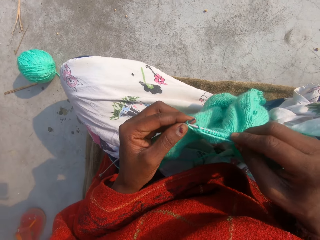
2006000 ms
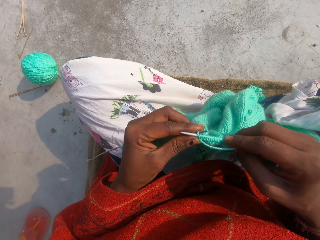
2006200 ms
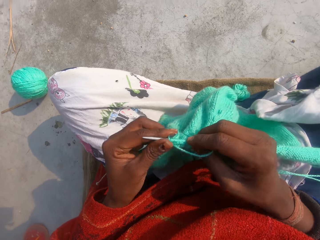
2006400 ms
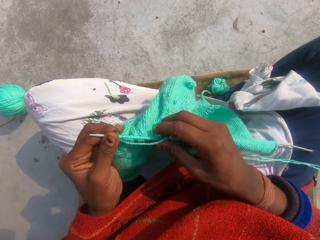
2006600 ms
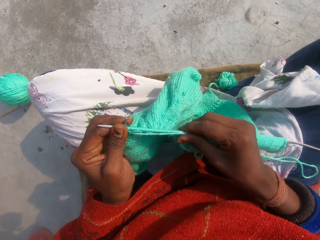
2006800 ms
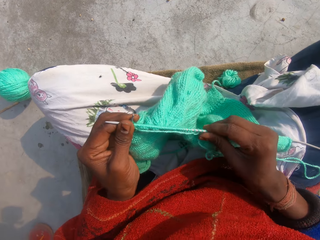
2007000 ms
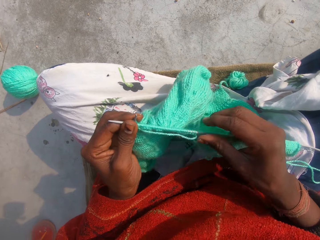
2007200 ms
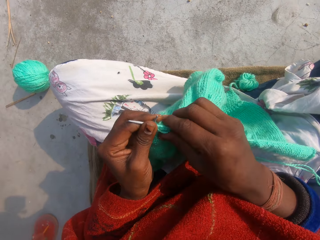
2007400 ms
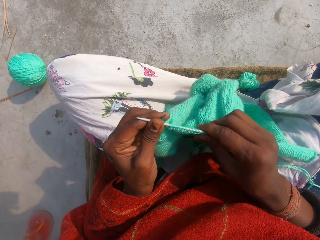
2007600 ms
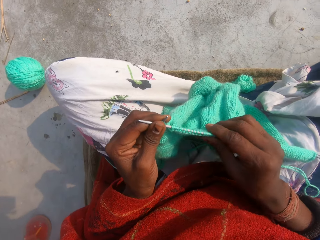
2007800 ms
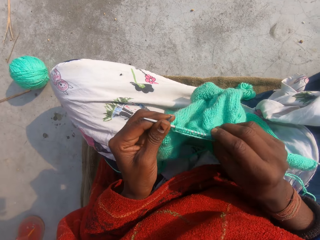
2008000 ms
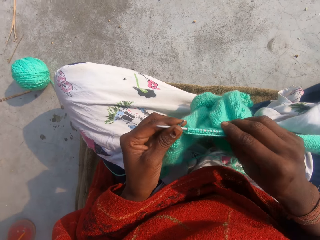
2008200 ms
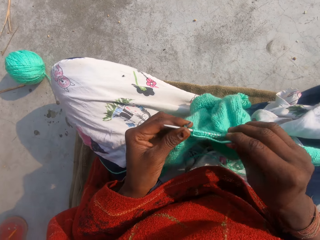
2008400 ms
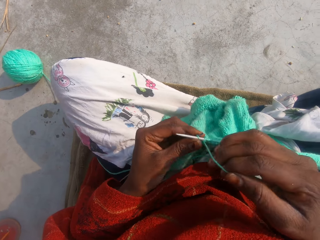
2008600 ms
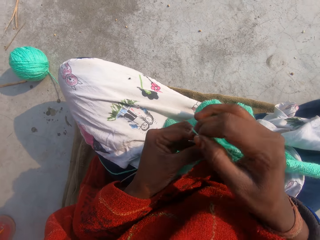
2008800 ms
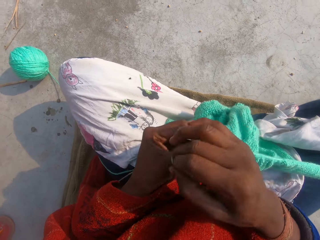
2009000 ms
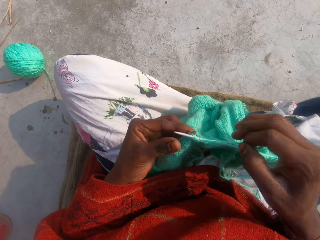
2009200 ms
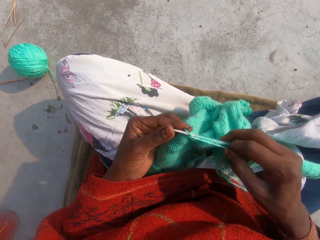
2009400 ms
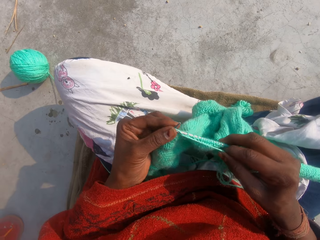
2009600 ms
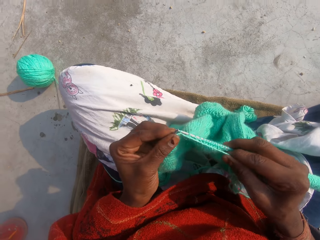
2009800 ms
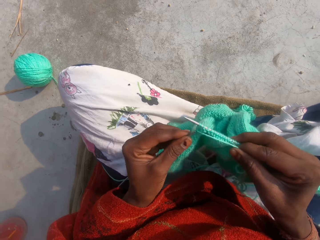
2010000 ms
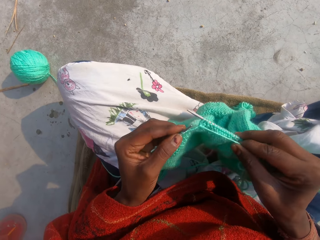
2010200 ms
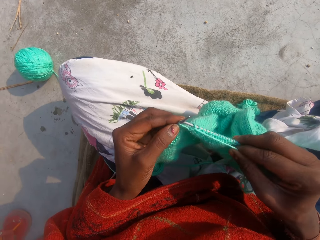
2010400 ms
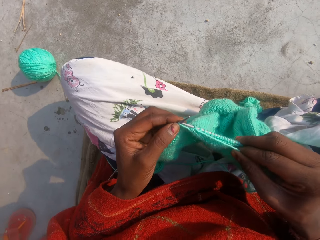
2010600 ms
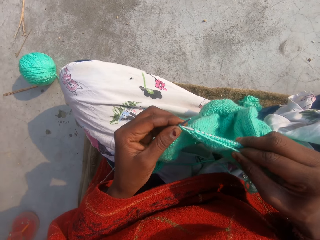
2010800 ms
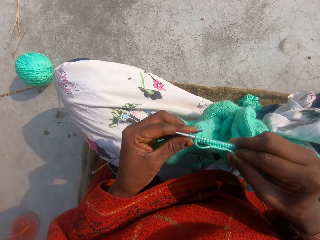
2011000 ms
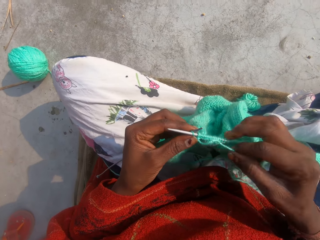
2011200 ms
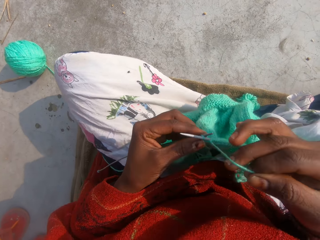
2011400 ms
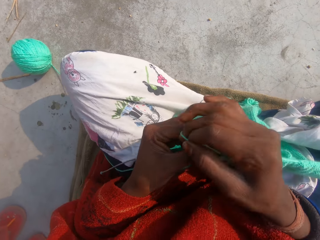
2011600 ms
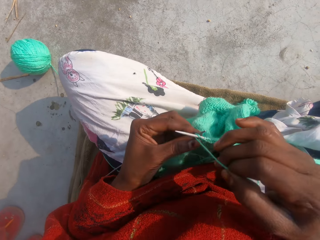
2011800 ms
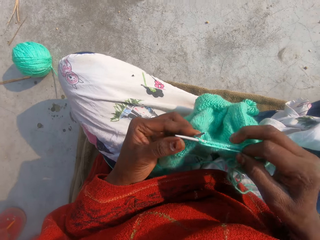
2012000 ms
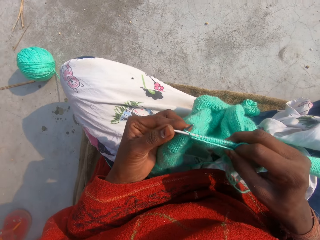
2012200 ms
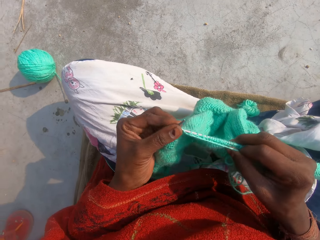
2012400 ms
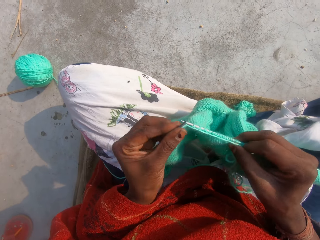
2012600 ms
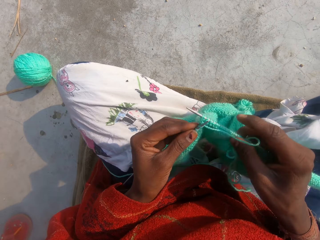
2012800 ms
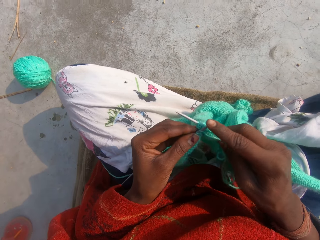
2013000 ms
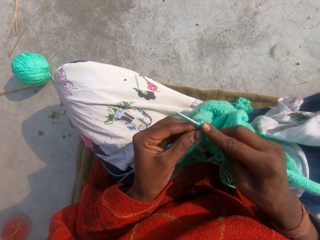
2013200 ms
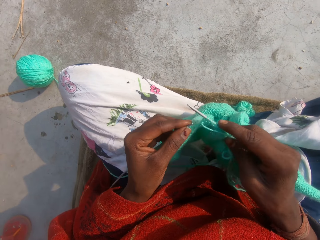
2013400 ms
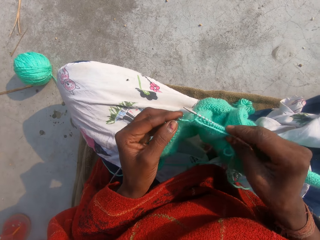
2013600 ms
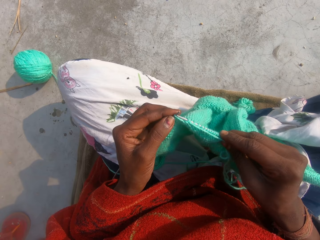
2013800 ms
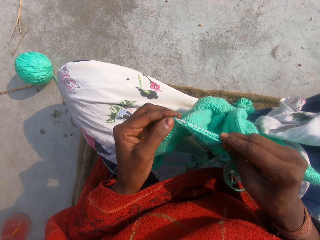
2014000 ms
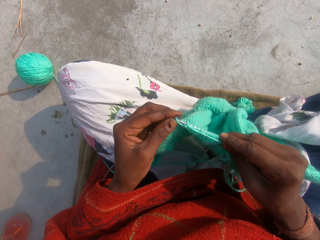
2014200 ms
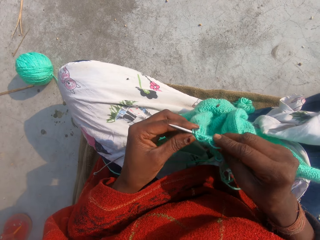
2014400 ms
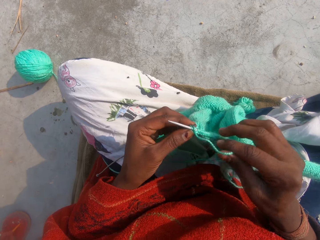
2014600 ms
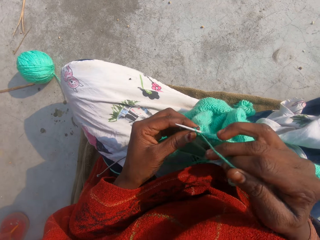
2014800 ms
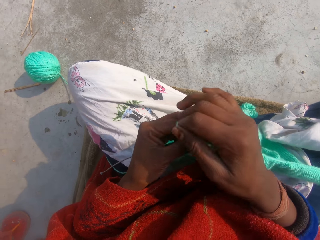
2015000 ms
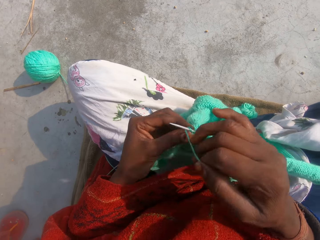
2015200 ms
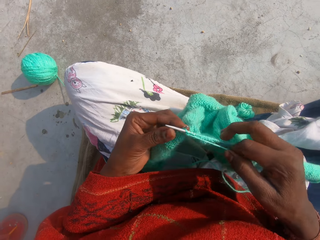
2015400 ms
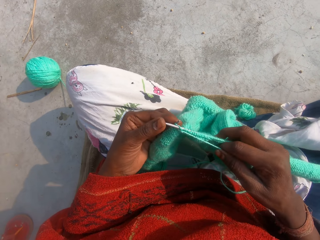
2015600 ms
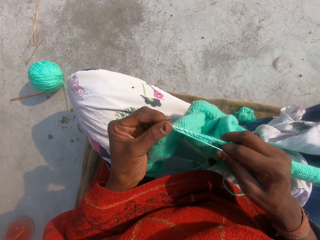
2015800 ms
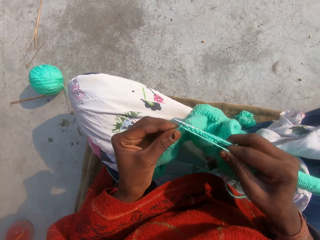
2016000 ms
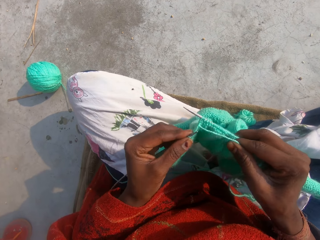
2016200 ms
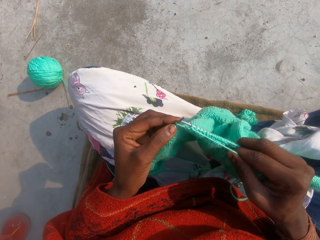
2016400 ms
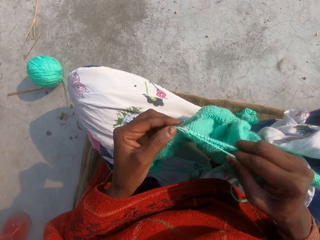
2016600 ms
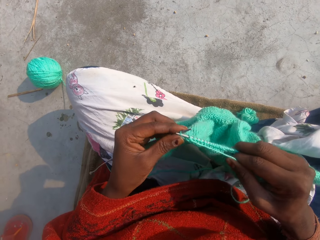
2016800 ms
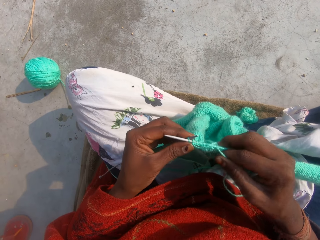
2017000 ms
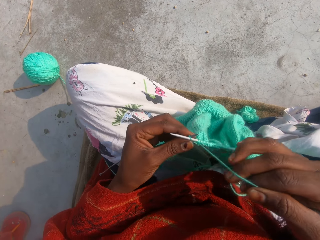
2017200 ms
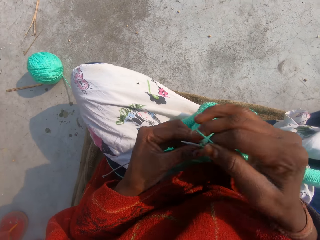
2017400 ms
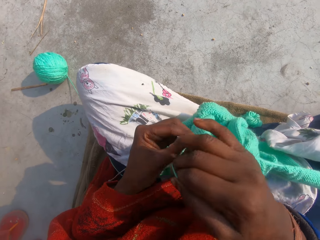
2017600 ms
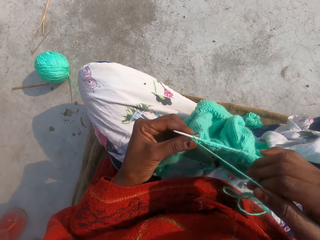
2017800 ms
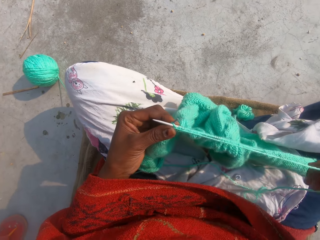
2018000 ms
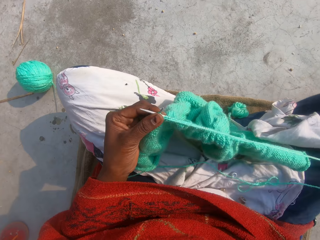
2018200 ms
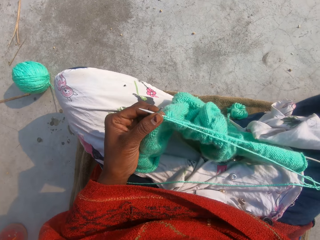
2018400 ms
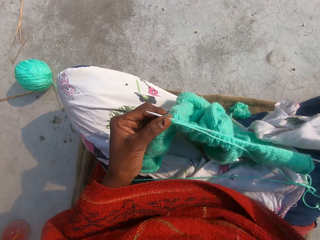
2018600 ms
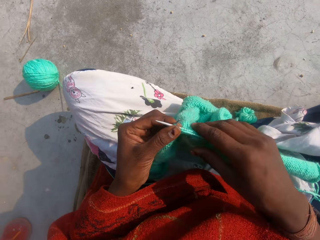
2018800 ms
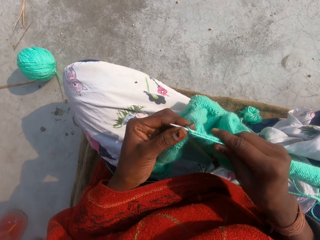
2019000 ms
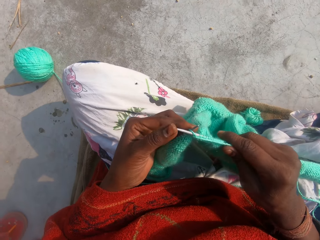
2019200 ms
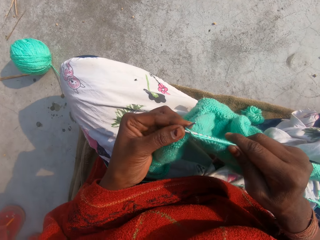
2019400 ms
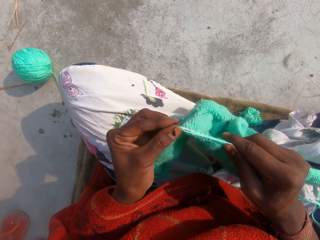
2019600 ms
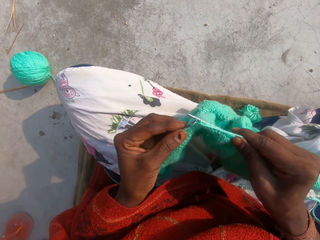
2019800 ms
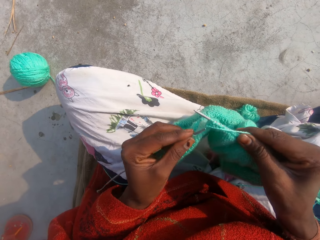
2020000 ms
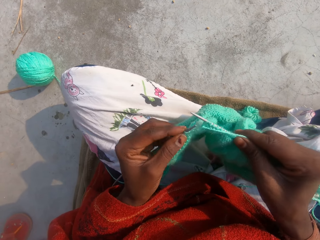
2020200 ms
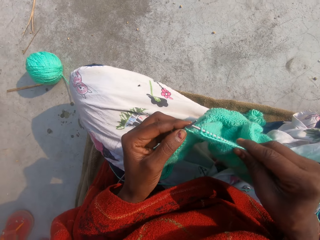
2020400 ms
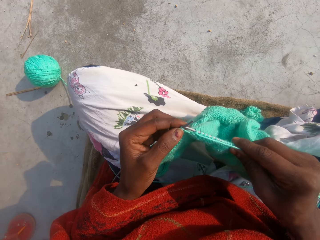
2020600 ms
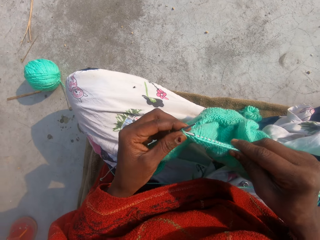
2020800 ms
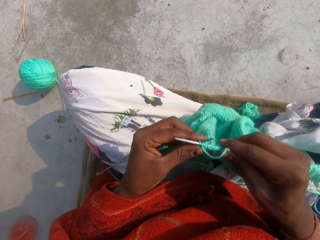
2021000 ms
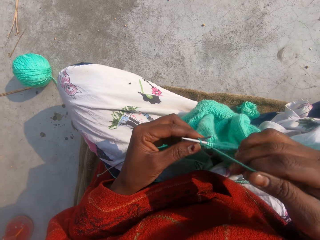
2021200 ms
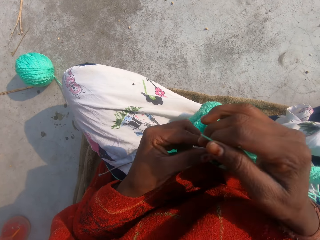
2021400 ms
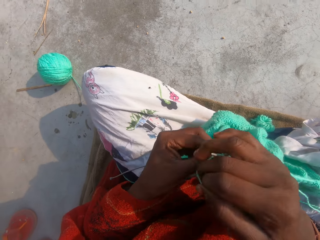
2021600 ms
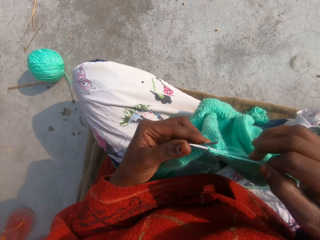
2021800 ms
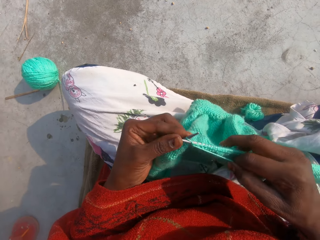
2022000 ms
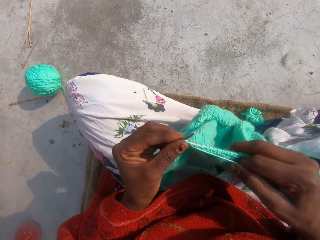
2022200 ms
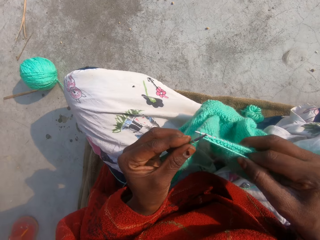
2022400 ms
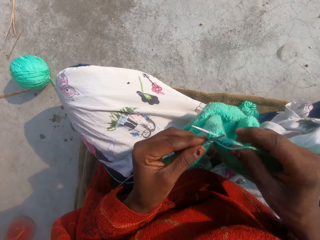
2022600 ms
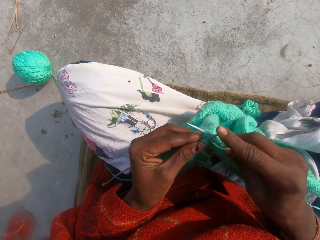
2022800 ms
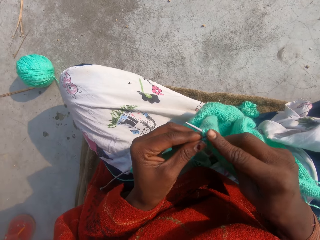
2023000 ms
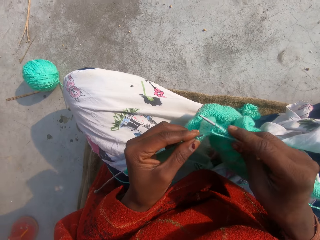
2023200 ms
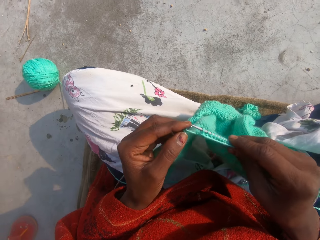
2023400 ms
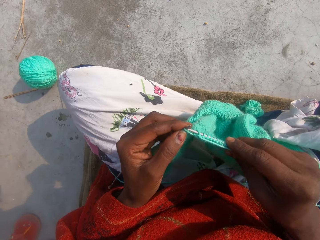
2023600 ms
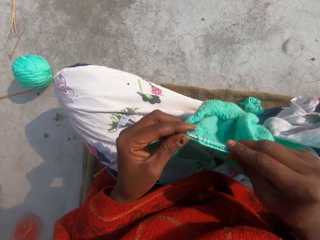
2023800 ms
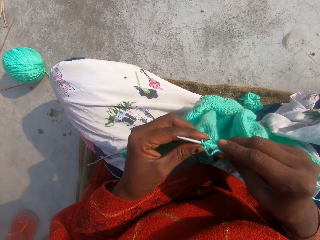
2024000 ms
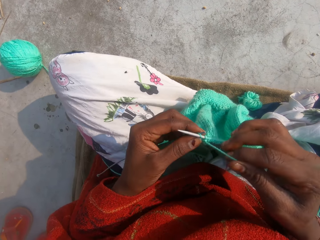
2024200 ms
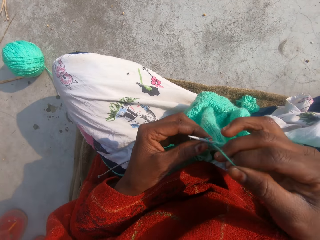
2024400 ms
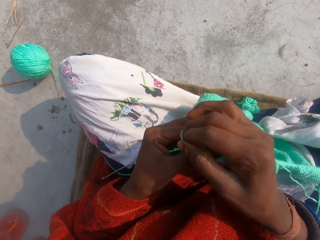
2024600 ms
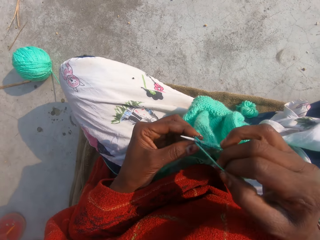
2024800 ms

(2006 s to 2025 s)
The camera wearer adjusts the fabric. They continue crocheting. They adjust the fabric.

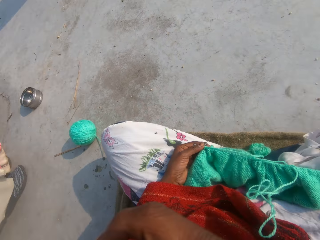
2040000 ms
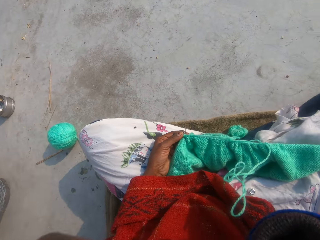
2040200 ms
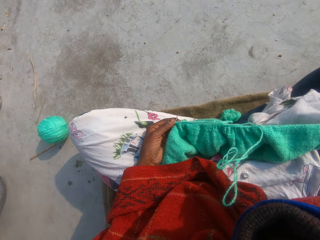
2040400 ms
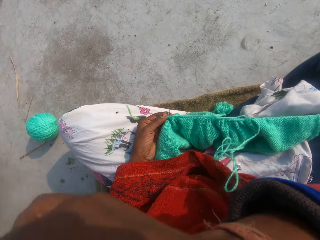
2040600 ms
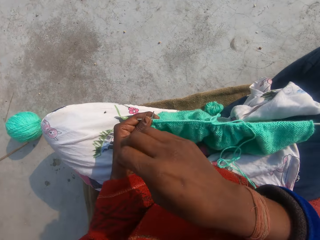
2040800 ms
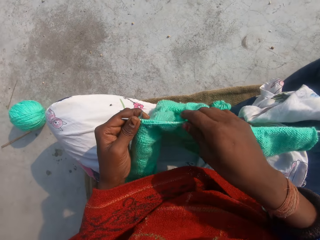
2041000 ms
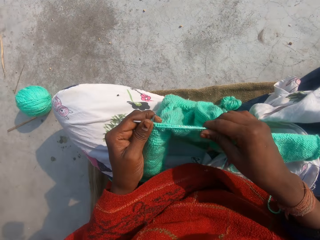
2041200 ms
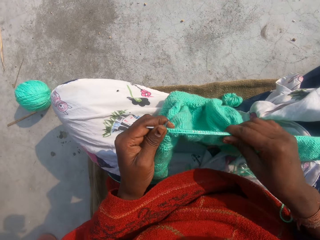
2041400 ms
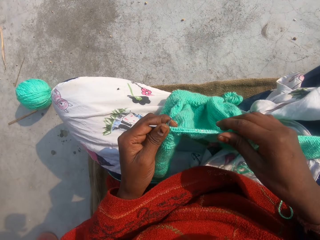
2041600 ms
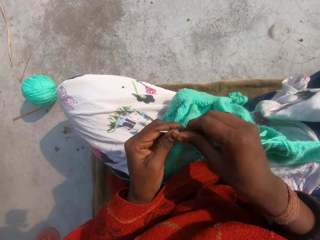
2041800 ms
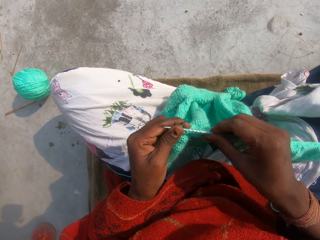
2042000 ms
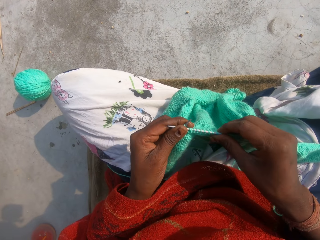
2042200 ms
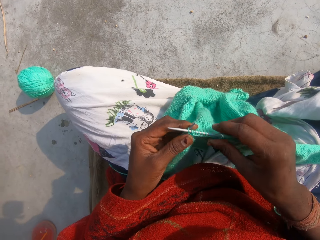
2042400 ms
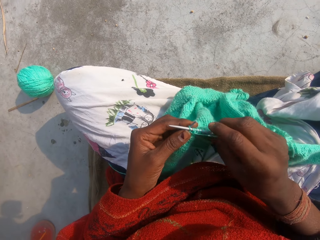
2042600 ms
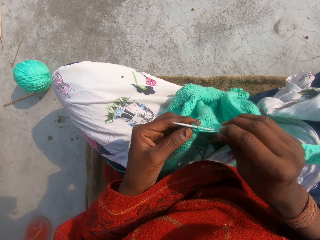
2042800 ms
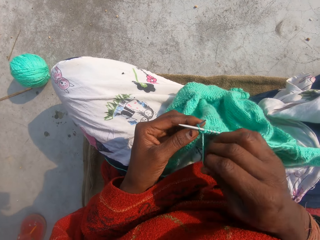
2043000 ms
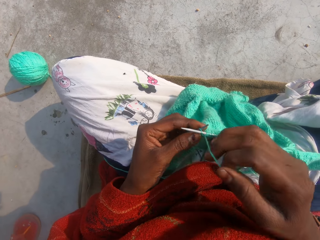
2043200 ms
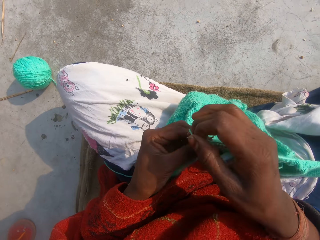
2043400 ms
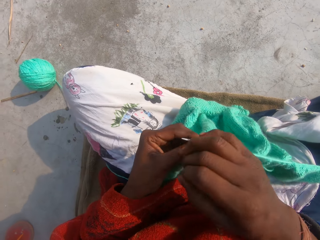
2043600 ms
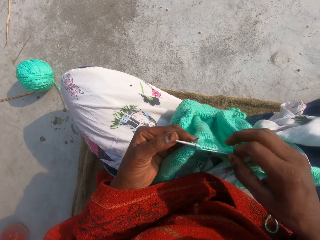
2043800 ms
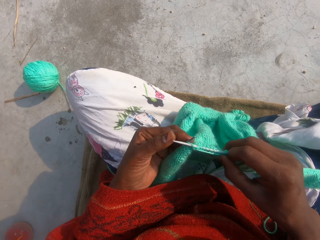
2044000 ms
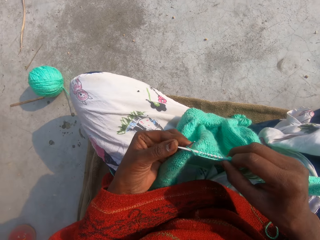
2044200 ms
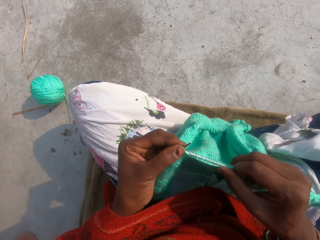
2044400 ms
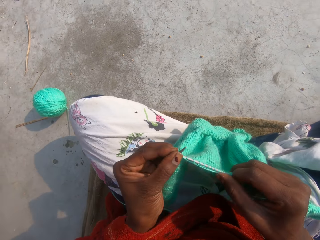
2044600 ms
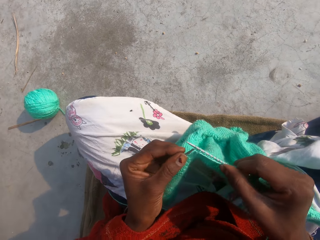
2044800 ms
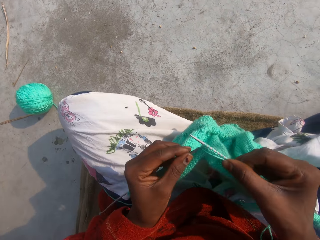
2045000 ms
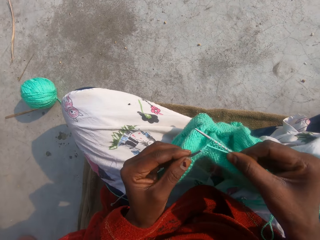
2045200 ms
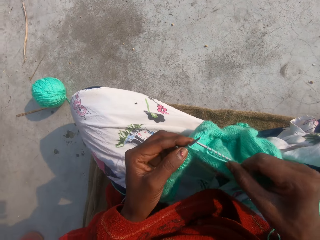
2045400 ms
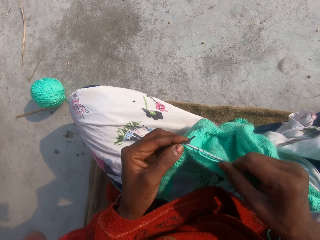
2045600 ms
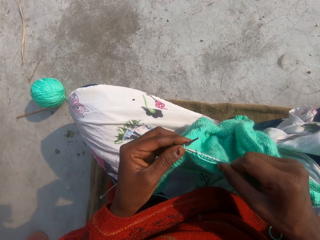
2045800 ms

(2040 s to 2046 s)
The camera wearer adjusts the fabric.
